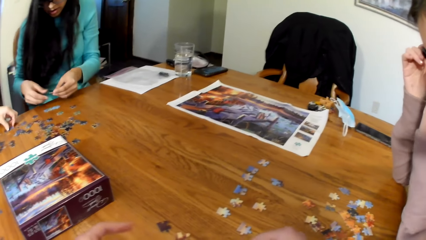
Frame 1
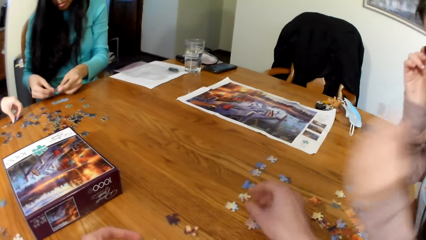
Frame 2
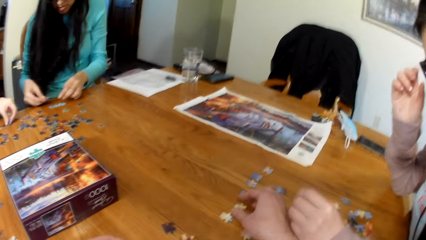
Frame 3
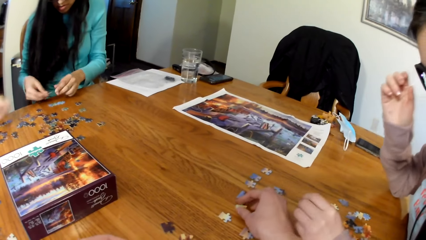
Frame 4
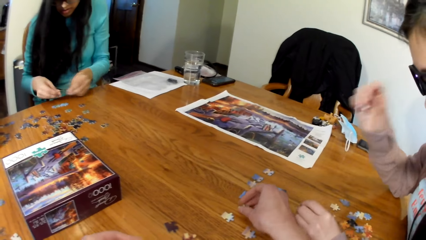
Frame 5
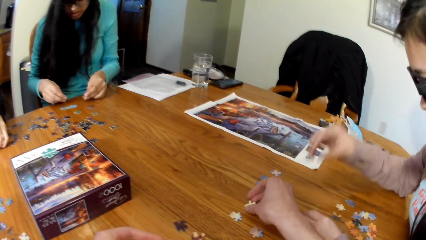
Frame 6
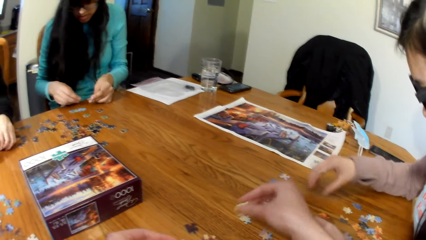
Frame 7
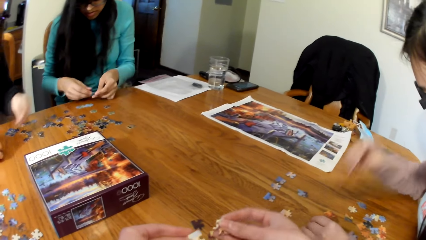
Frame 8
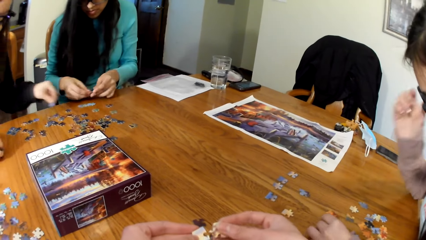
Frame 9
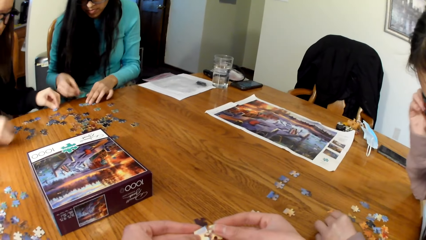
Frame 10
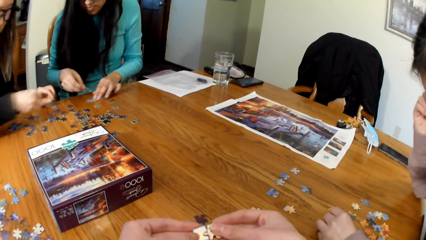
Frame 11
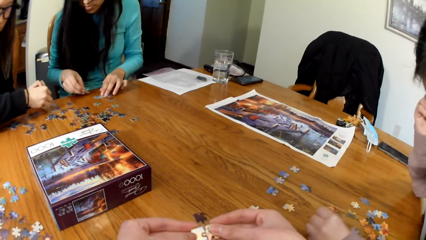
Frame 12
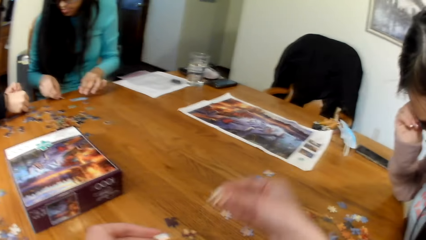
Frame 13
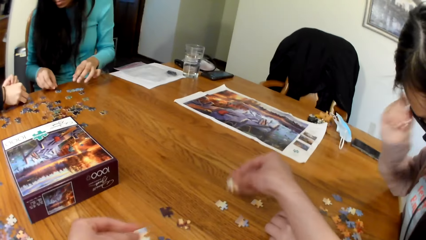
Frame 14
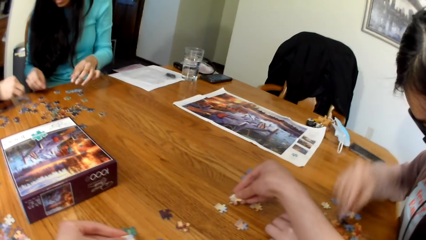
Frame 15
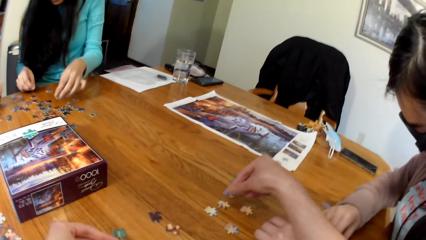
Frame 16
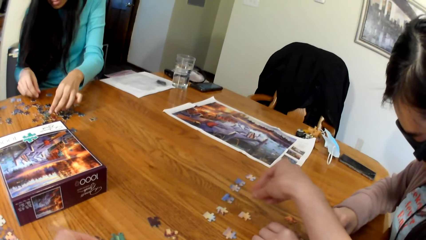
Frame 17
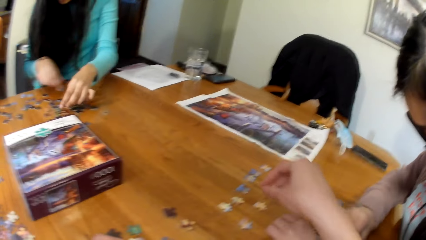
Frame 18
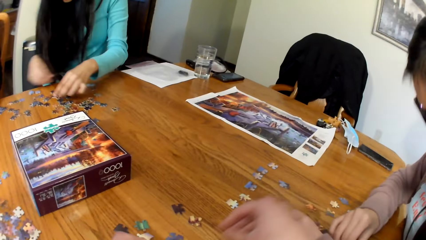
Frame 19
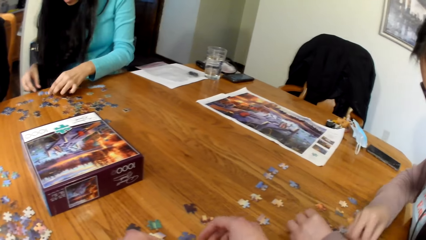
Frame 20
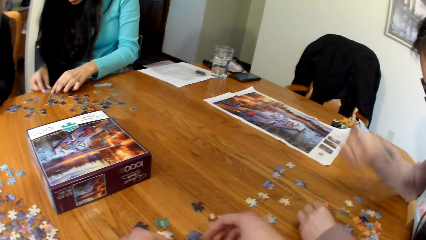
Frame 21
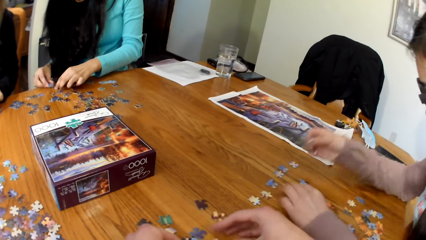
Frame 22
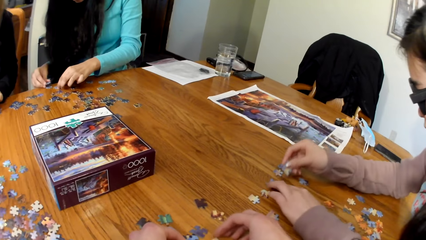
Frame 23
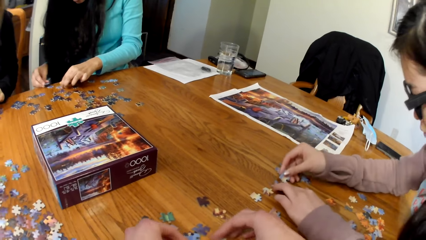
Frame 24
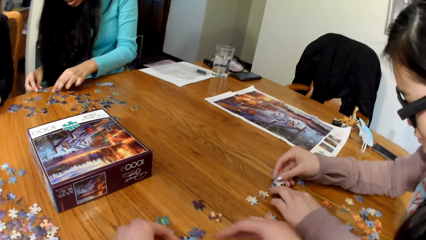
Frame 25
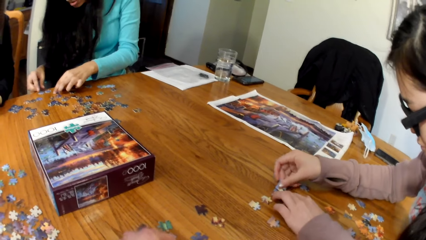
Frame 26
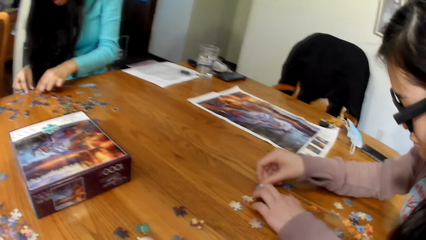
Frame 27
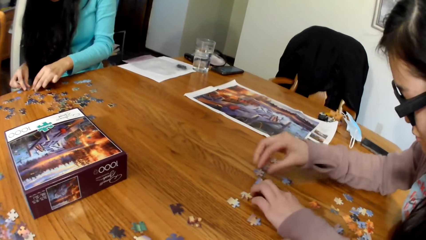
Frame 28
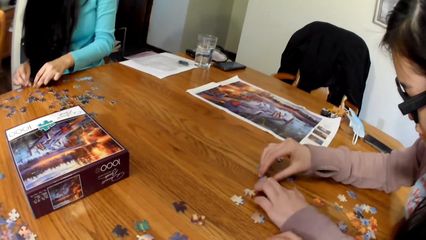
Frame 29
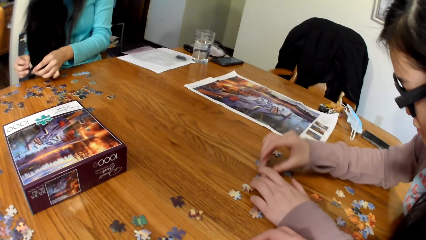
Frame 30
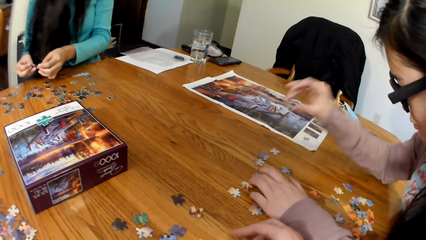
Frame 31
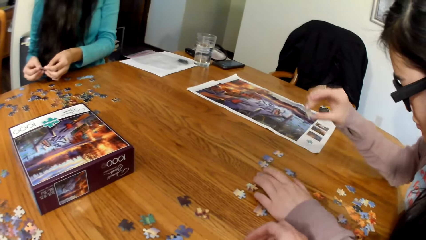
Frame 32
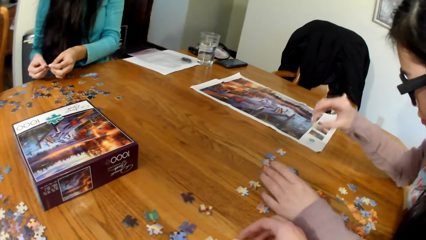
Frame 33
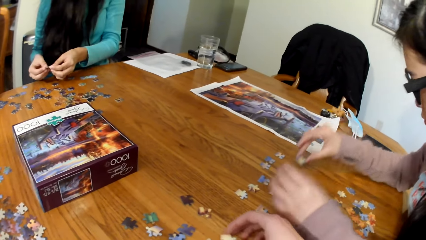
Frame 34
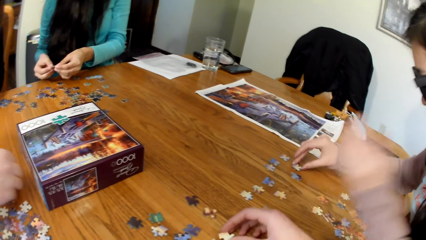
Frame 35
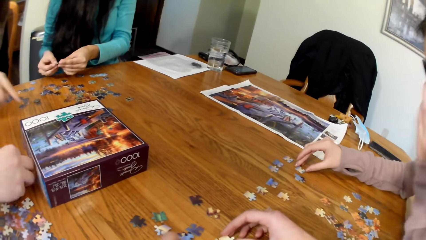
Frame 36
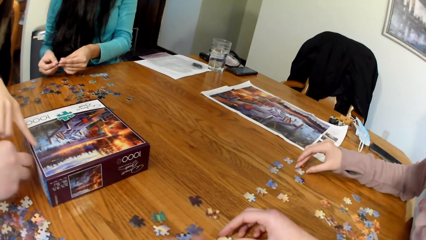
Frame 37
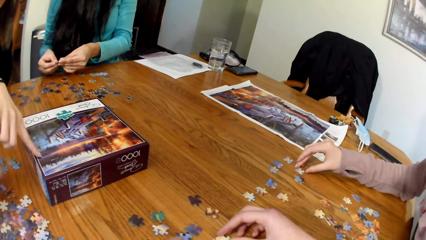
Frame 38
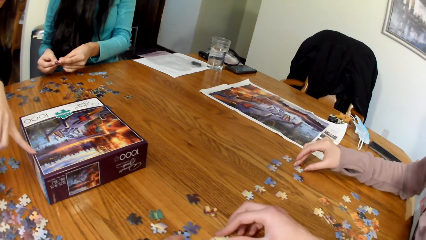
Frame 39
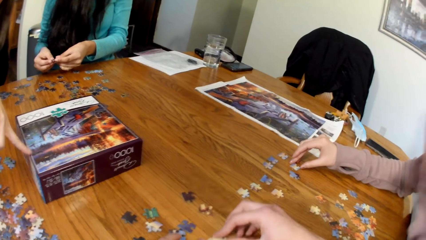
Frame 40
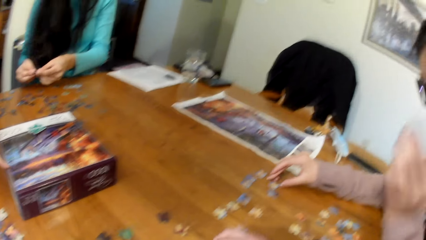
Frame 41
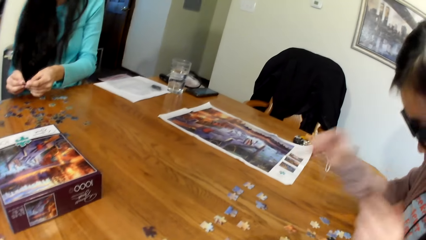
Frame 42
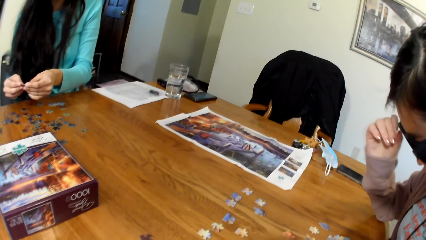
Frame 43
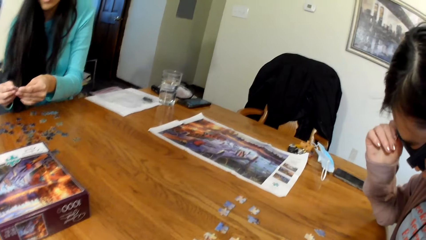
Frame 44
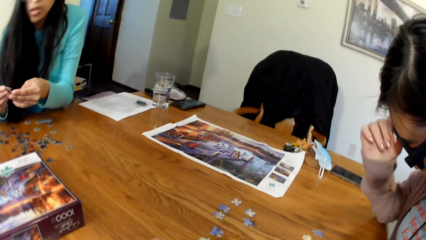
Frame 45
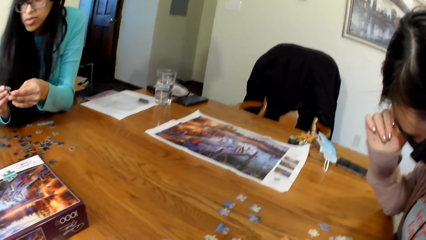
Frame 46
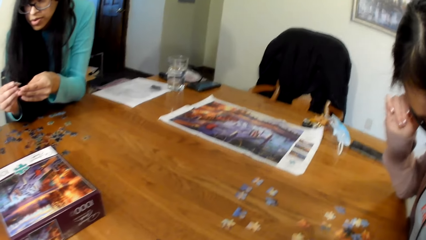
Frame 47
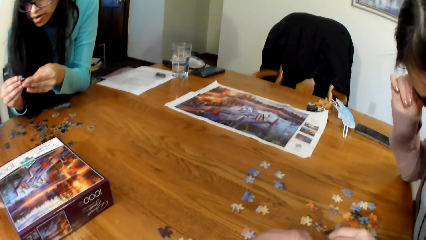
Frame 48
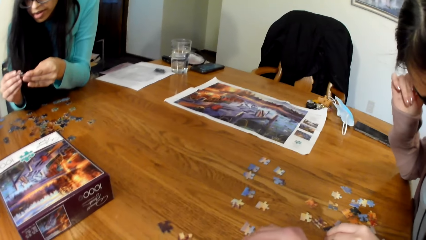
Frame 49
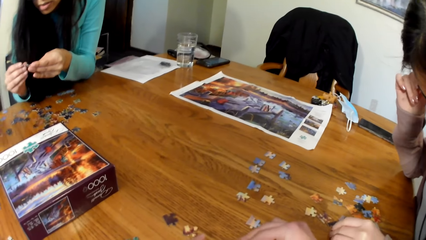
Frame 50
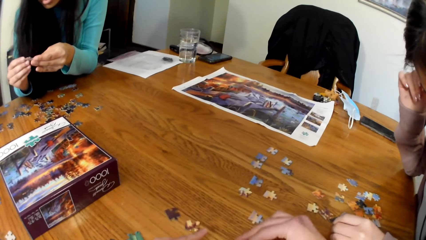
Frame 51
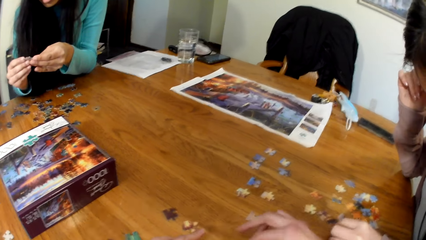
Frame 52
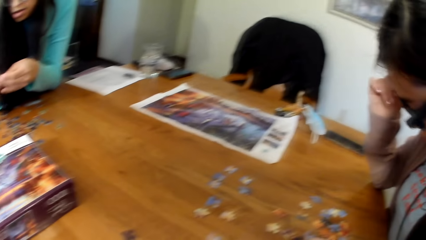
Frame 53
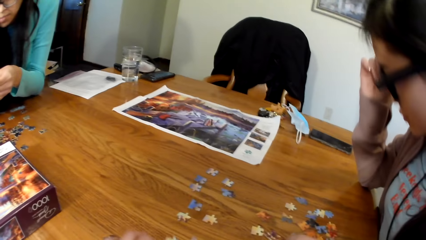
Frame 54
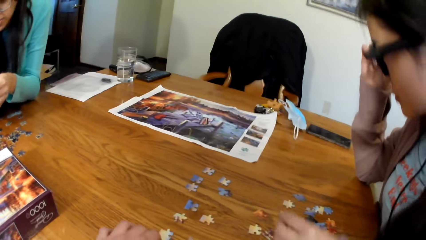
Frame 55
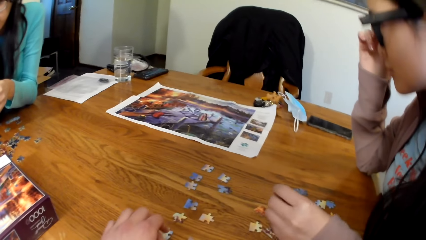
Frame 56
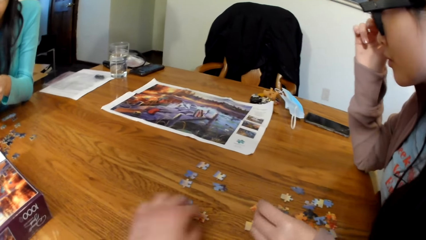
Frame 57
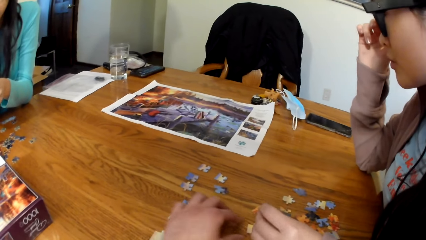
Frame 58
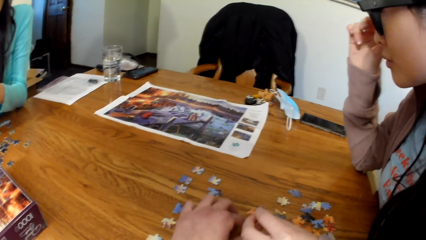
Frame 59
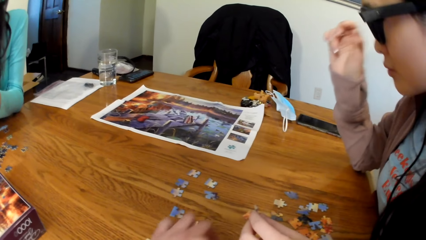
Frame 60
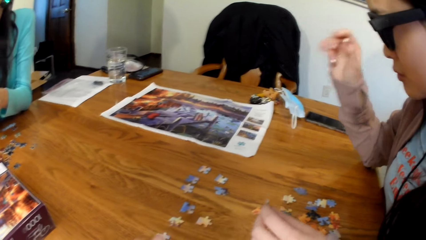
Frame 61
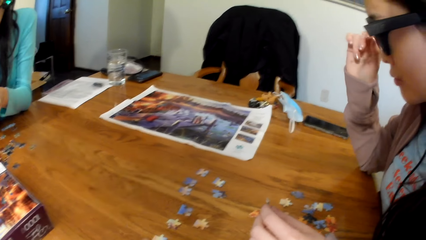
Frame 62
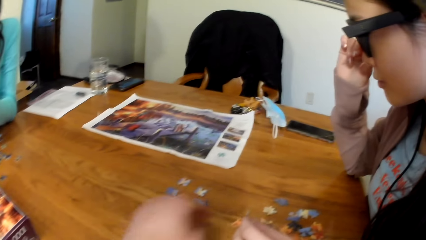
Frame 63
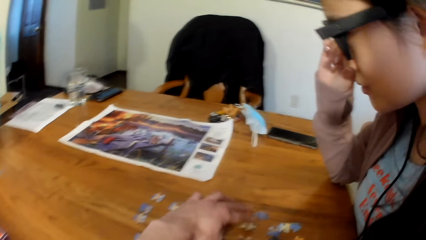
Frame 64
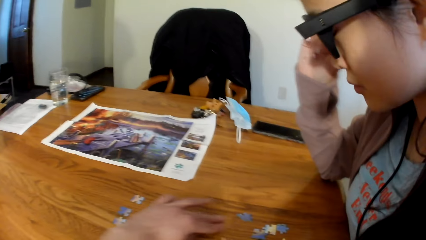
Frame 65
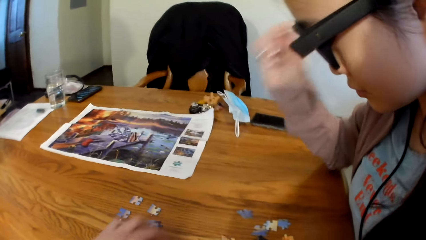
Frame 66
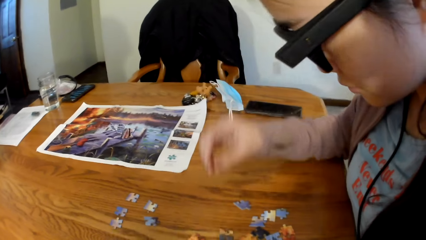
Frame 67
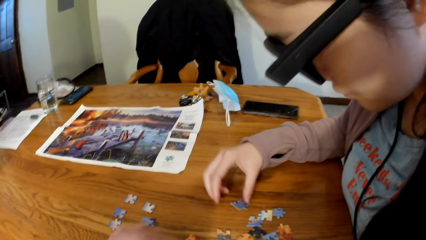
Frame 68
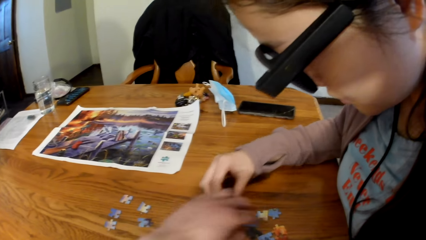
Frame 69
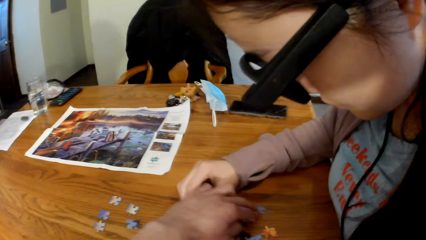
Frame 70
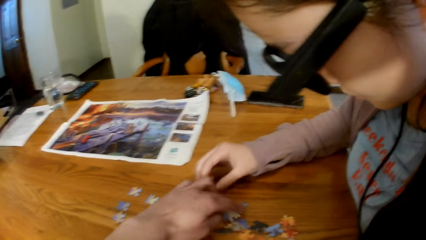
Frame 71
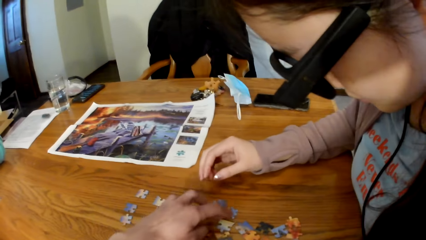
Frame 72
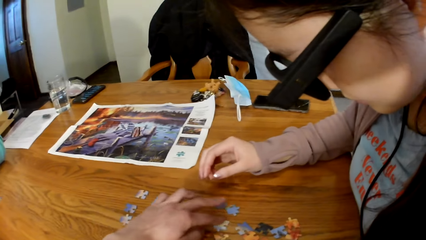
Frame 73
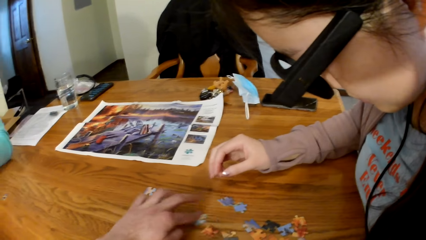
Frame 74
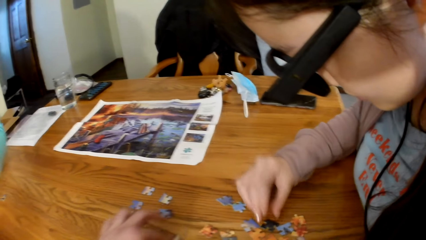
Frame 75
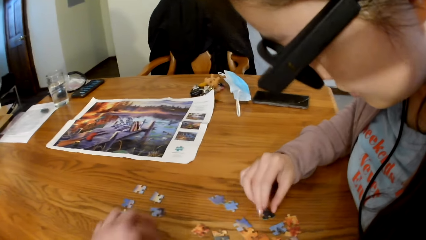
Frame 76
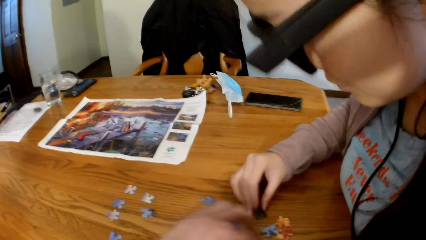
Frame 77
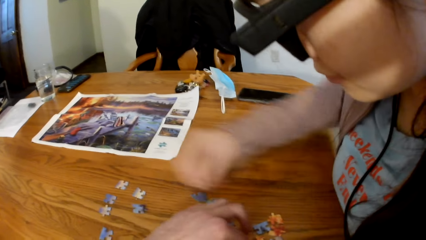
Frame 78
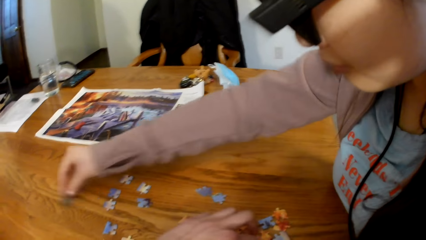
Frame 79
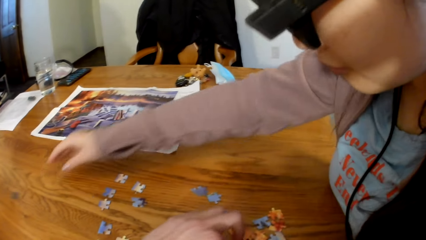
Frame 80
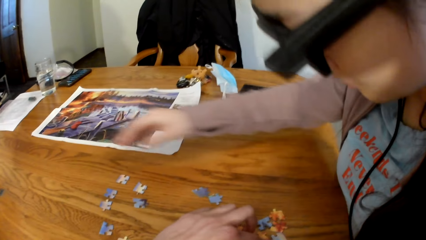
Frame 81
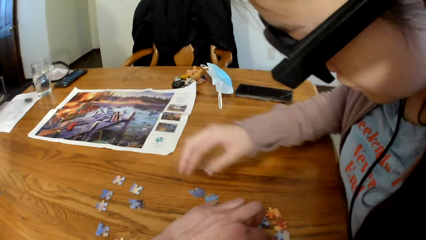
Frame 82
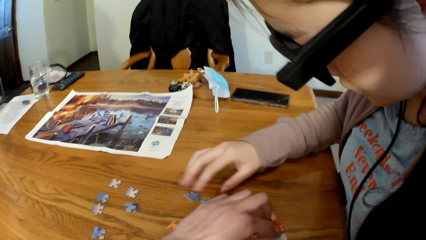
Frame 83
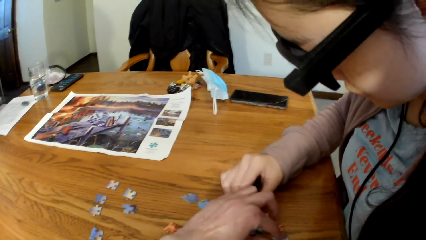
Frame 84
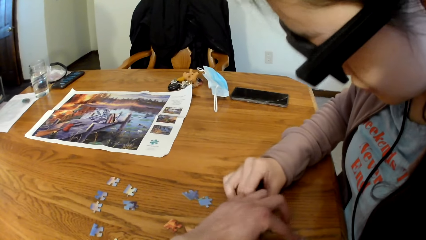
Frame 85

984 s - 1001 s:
A lady picks up the piece of puzzle from the table. The camera wearer picks up the piece of puzzle. They arrange the puzzle piece on the table. Another lady picks up the puzzle piece. The camera wearer picks up the piece of puzzle. The other lady holds the puzzle piece.
